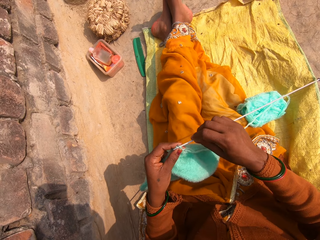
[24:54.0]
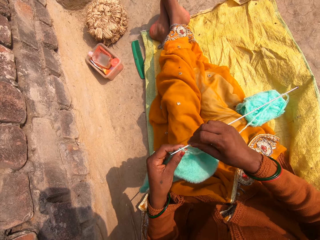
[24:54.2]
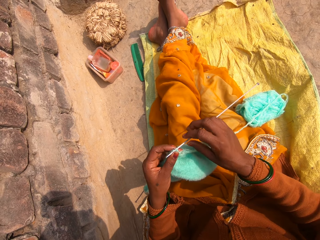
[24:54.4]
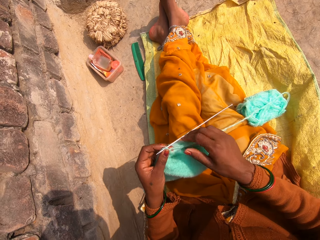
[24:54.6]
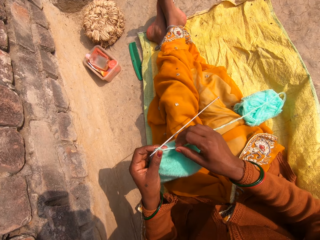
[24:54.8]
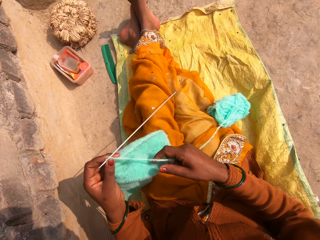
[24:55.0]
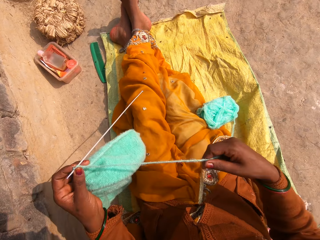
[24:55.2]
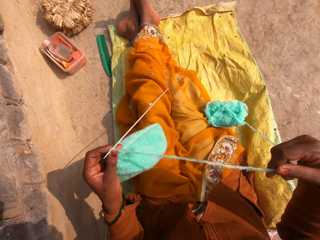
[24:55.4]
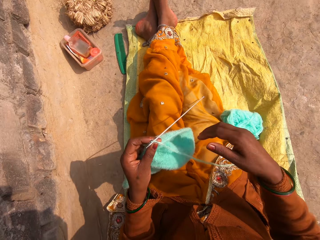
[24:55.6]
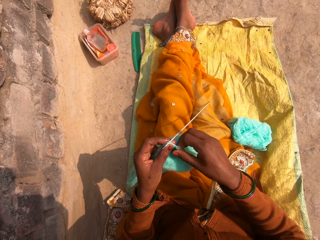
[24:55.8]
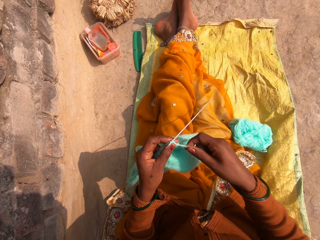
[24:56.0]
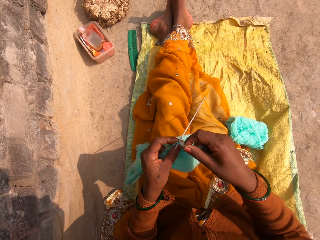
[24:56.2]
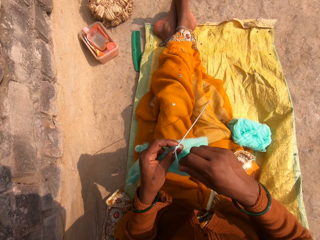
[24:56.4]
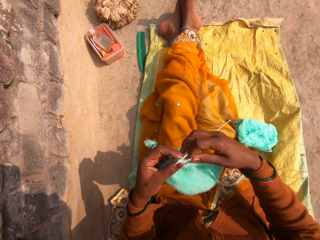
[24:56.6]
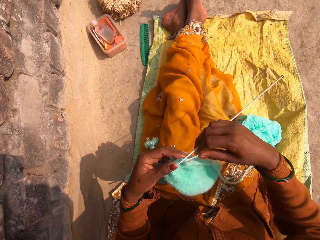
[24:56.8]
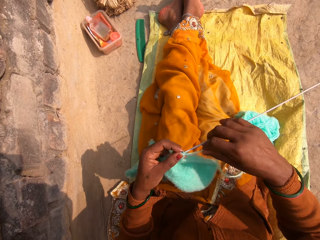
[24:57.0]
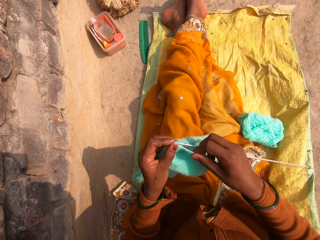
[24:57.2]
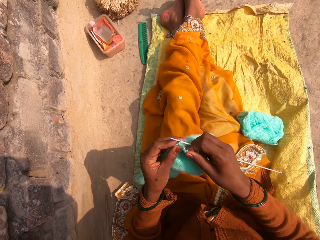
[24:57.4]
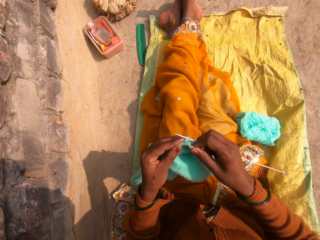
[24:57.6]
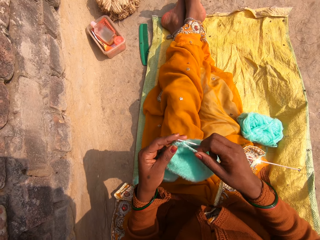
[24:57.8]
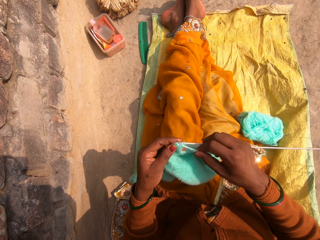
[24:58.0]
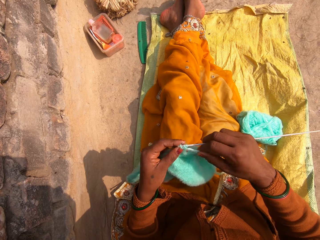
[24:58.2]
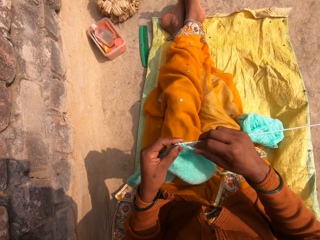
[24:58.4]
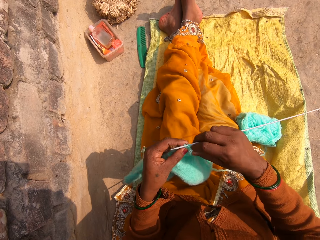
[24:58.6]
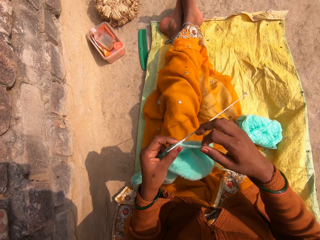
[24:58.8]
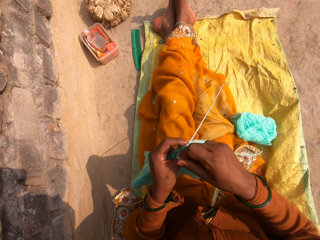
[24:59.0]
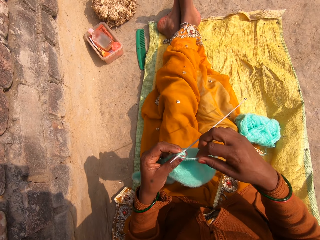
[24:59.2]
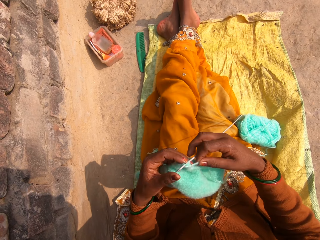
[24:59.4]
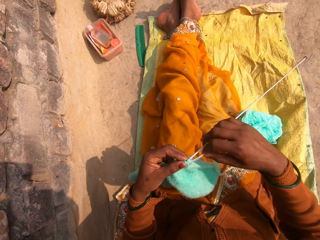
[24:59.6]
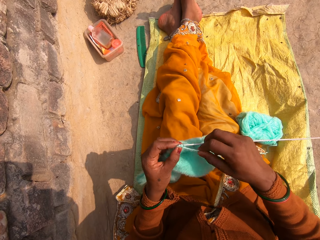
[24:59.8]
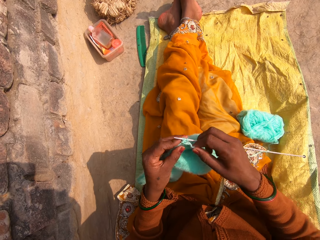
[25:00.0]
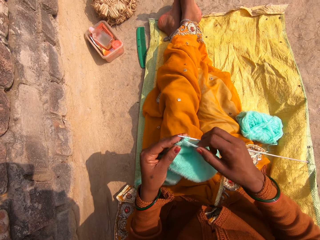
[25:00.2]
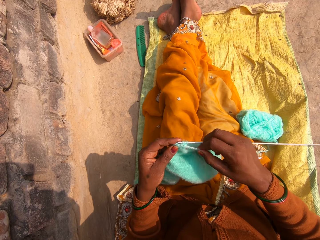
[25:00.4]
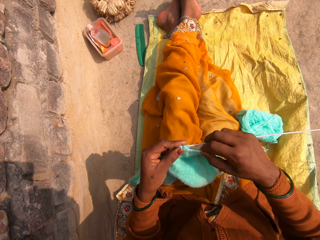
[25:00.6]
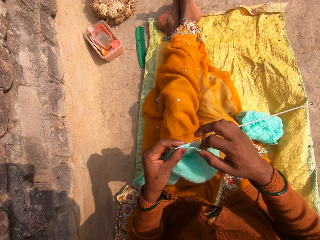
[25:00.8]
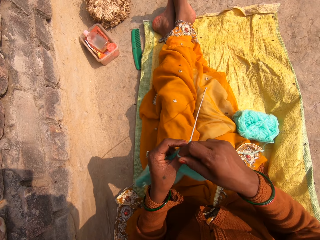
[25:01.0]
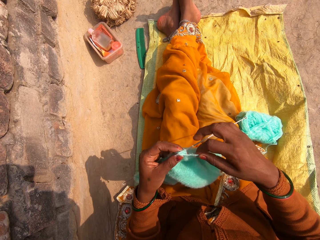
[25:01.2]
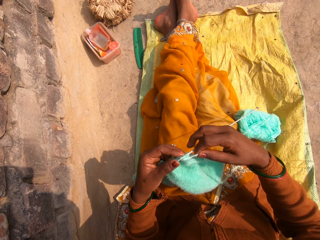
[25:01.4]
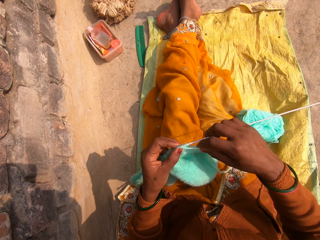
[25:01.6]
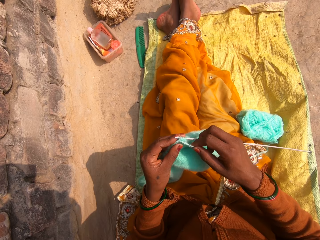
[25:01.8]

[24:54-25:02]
The camera wearer straightens a fabric. They knit the fabric.

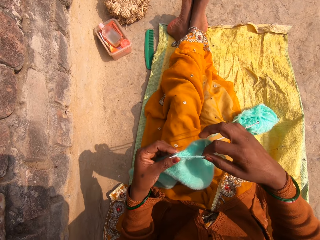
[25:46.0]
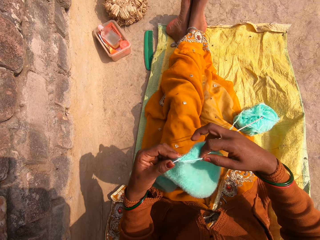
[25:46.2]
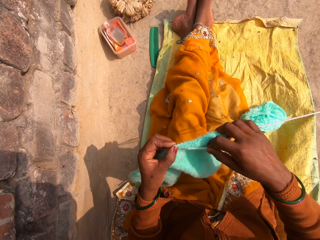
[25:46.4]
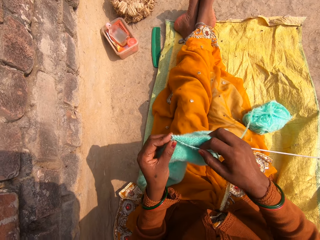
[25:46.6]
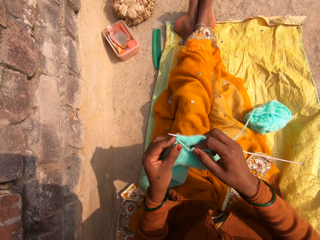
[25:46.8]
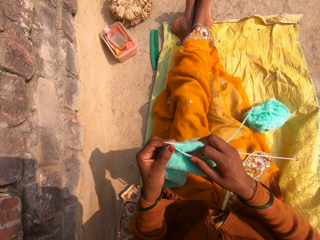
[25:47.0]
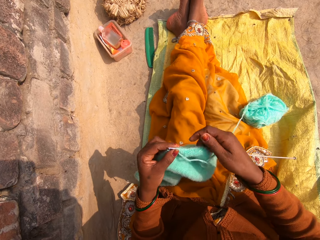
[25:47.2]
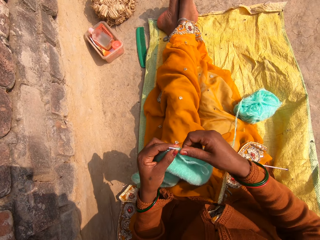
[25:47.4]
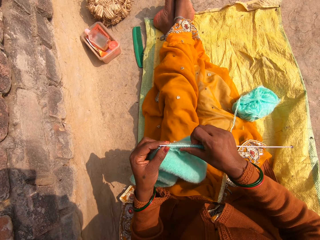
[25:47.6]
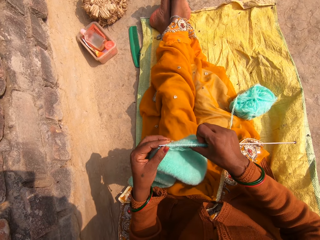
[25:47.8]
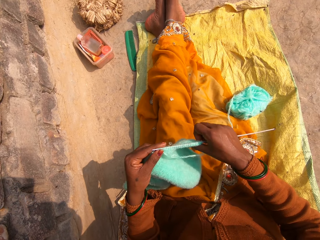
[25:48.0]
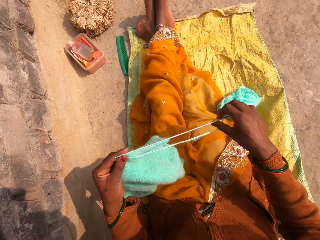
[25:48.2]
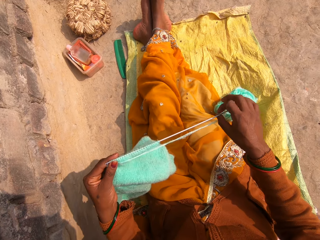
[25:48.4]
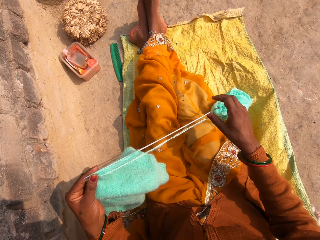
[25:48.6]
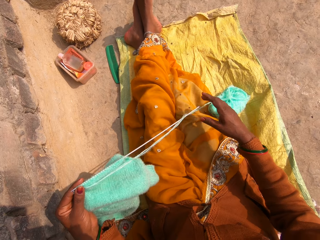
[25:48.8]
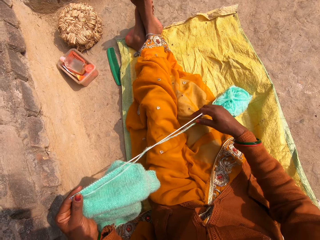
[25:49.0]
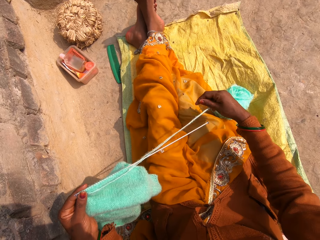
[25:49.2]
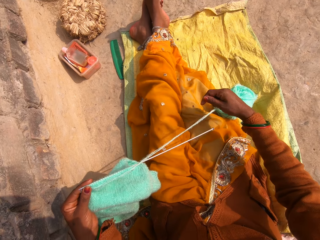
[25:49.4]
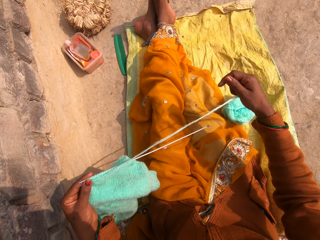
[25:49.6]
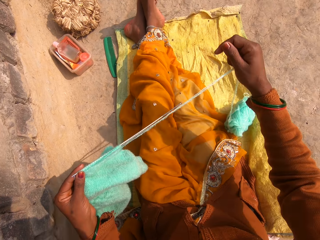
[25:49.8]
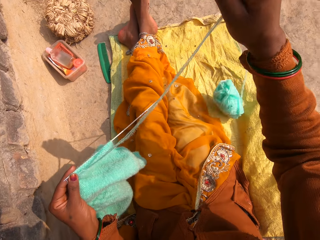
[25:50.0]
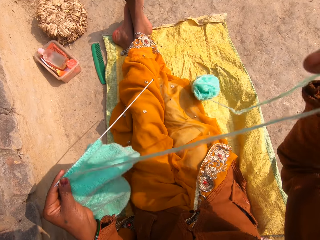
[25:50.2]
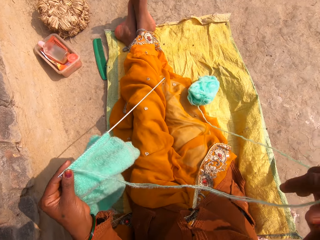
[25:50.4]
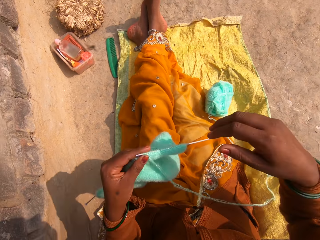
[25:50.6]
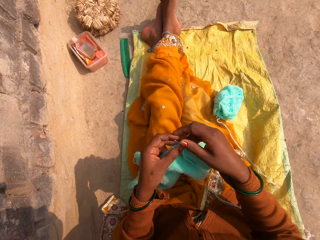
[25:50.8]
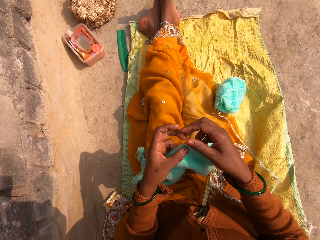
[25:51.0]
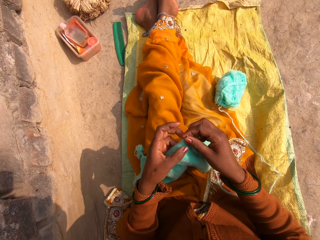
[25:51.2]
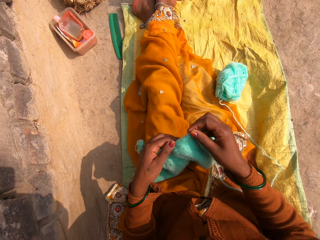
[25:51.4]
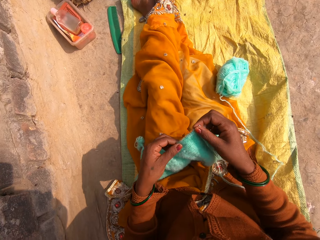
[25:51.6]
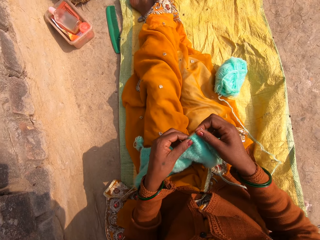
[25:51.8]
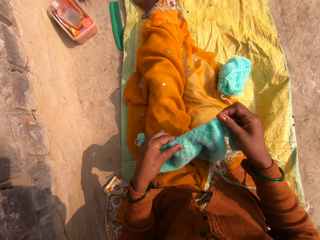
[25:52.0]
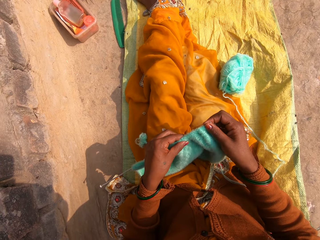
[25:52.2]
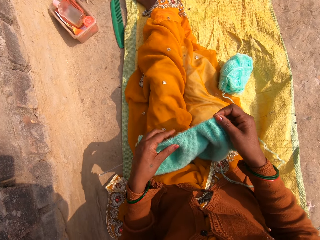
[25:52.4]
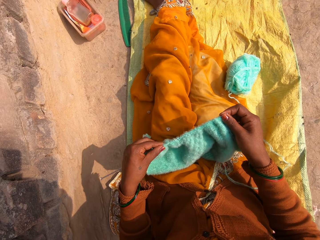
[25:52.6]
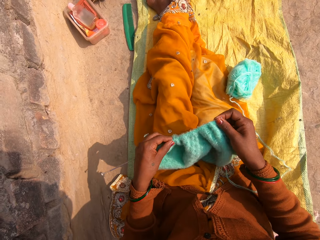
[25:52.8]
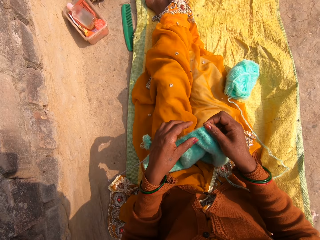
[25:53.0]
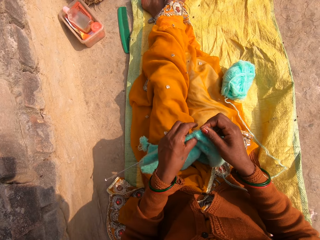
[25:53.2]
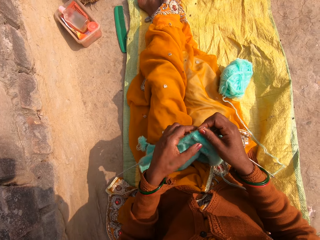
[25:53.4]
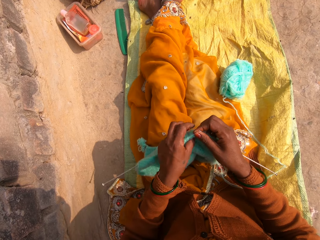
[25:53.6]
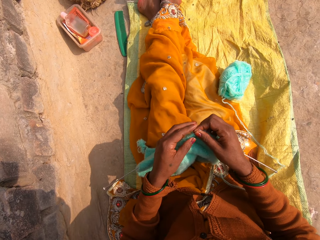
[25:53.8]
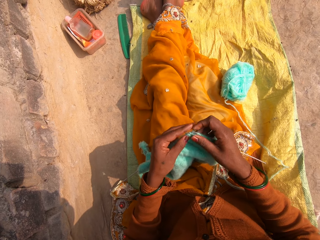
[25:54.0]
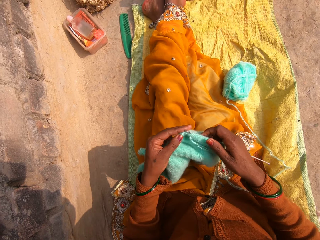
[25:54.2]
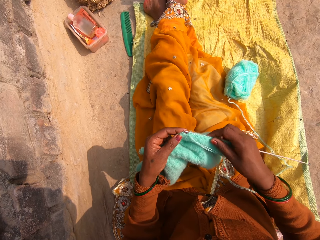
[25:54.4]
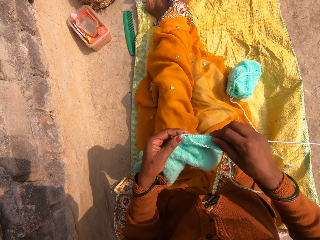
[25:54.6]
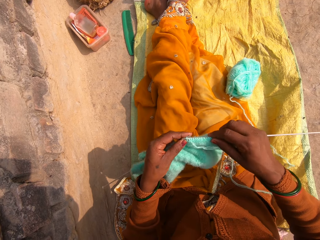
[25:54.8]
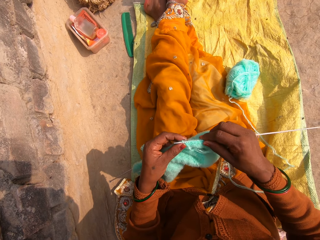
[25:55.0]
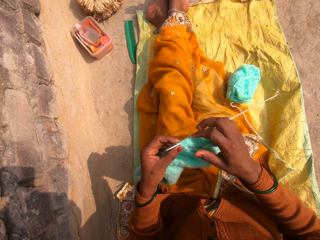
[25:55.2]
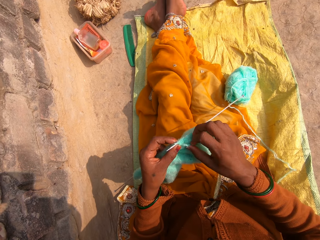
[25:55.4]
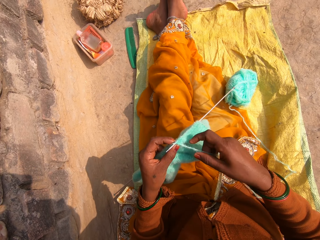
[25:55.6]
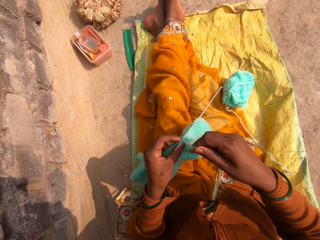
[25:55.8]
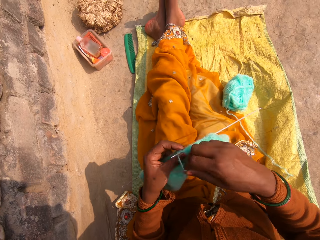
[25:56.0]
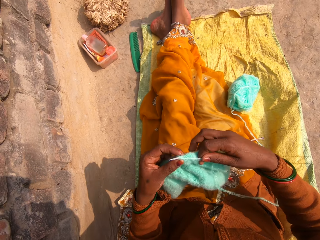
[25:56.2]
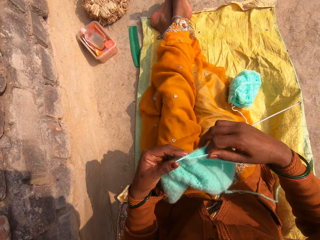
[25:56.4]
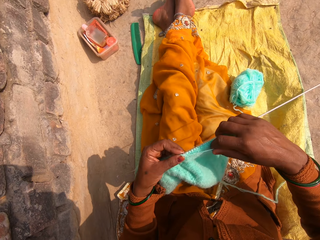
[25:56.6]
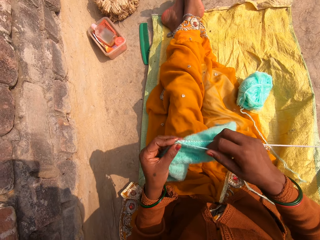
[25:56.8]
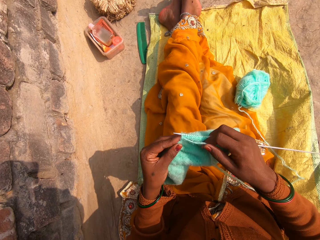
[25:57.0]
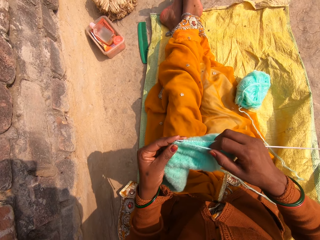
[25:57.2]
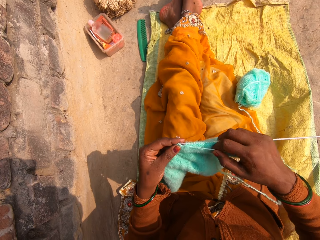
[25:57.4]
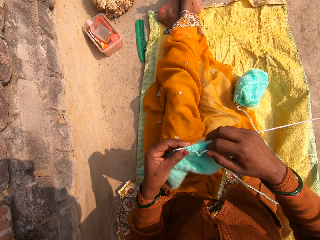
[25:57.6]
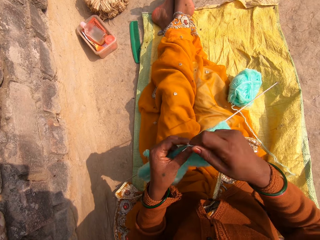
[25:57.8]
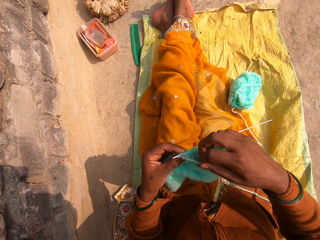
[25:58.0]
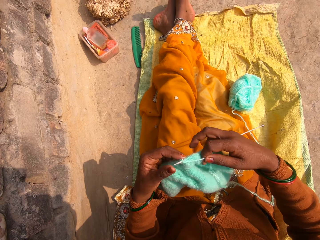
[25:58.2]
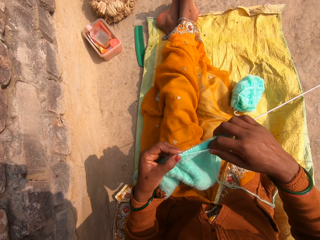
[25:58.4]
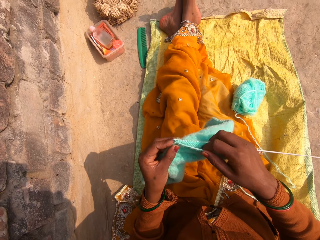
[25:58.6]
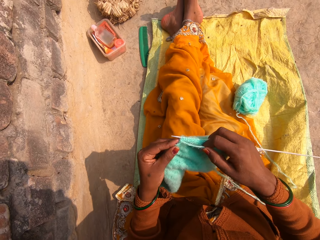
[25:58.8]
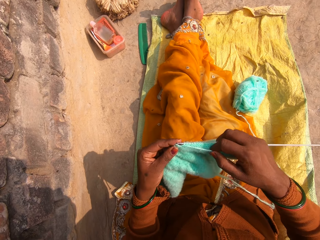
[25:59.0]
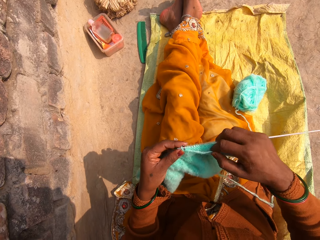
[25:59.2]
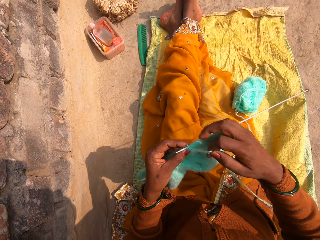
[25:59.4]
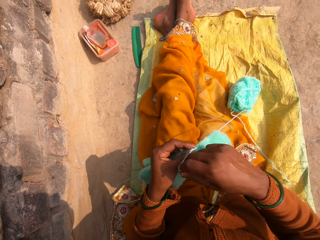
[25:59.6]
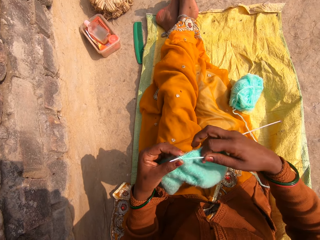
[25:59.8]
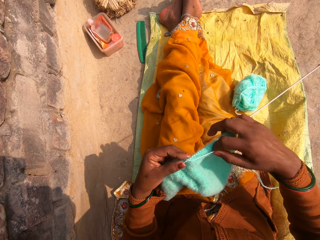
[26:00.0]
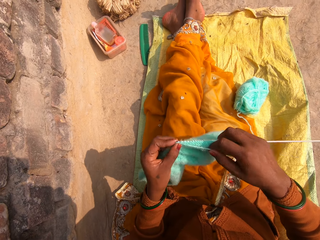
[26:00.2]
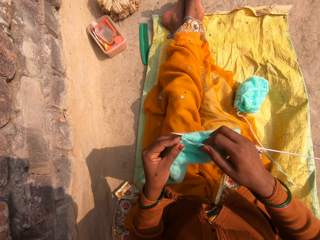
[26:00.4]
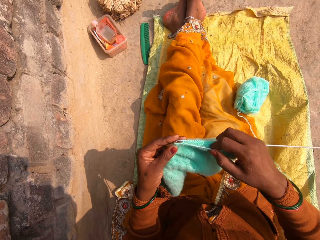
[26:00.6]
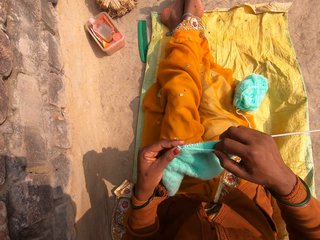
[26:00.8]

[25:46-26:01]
The camera wearer straightens a fabric. They straighten a thread. They pull the ribbing stitch up. They adjust the ribbing stitch on the crochet hook. They knit the ribbing stitch with the crochet hook.
